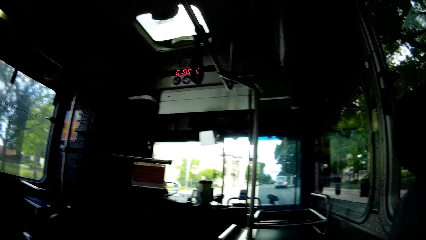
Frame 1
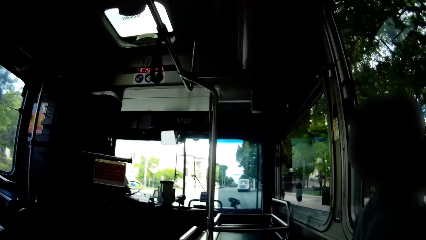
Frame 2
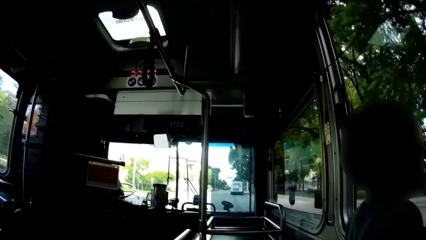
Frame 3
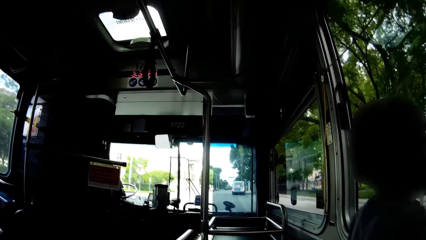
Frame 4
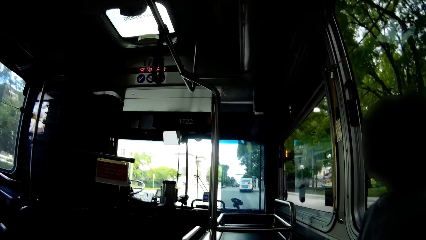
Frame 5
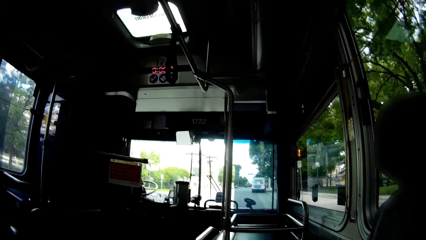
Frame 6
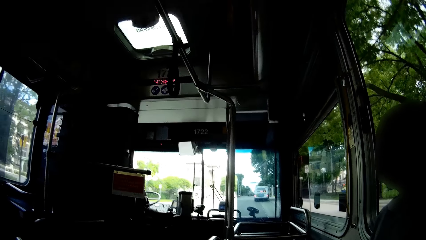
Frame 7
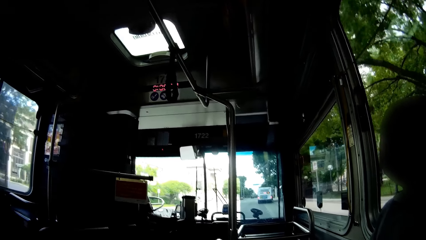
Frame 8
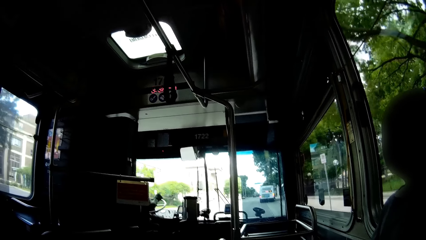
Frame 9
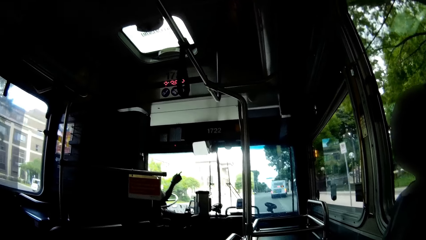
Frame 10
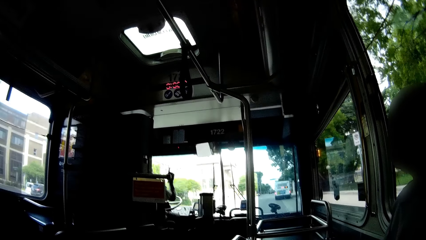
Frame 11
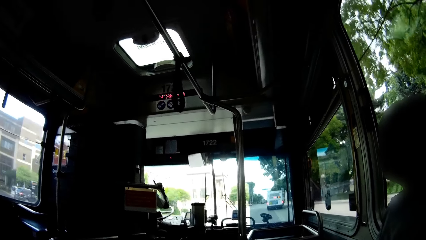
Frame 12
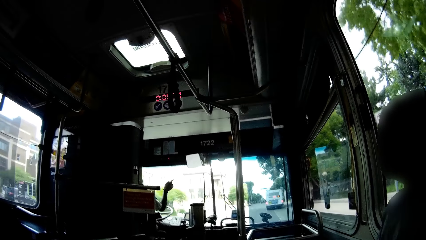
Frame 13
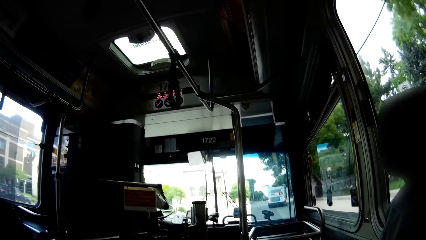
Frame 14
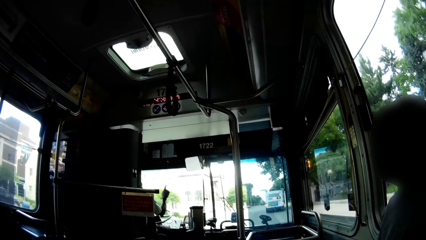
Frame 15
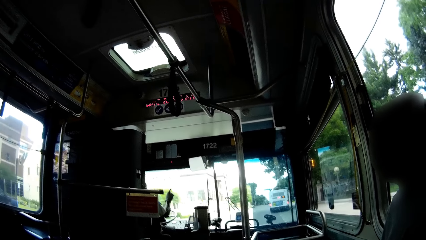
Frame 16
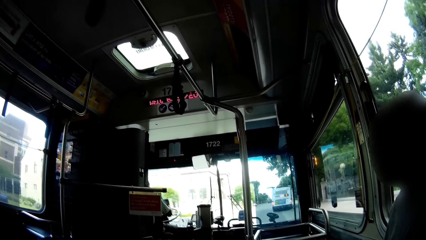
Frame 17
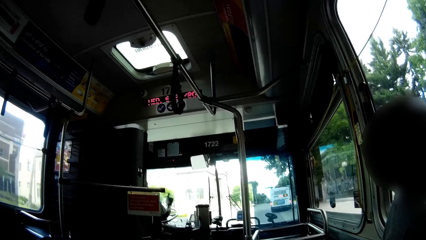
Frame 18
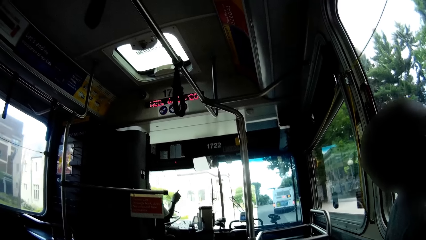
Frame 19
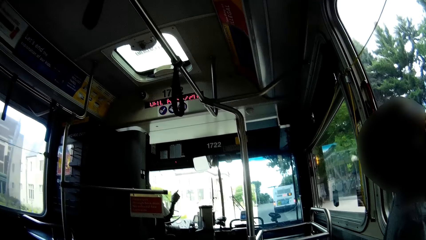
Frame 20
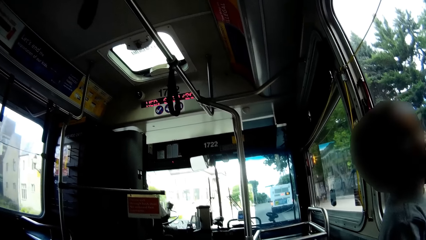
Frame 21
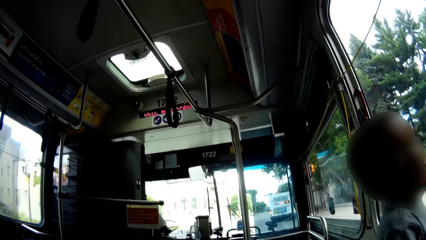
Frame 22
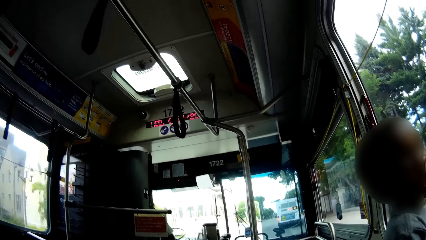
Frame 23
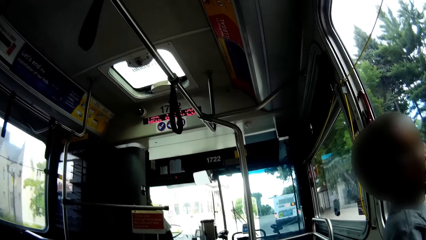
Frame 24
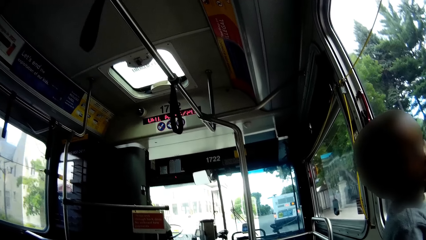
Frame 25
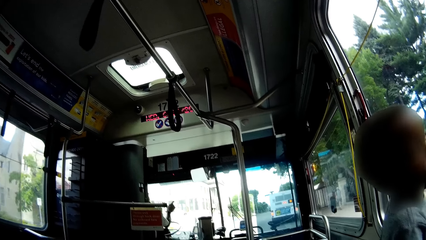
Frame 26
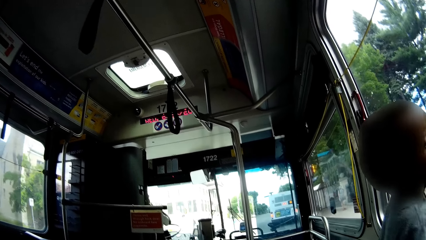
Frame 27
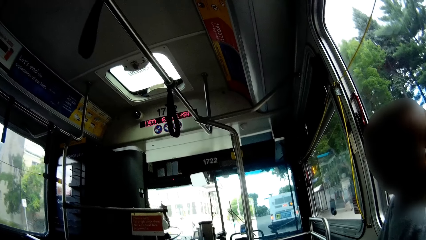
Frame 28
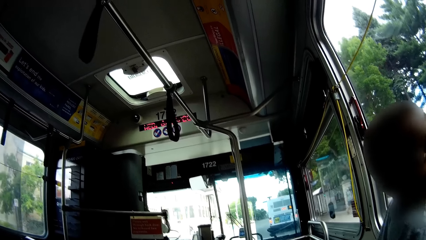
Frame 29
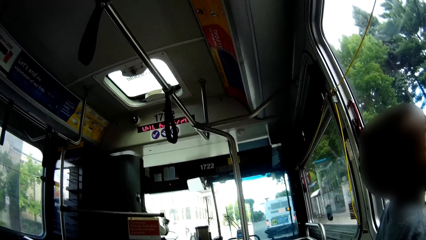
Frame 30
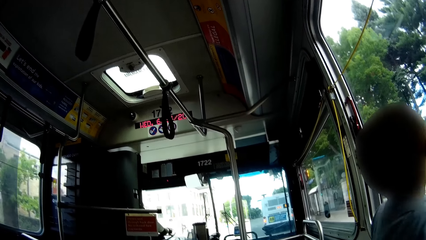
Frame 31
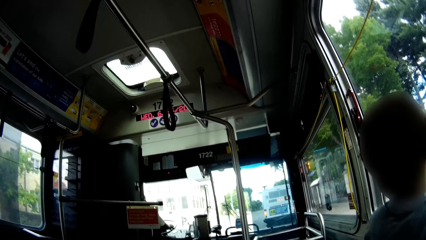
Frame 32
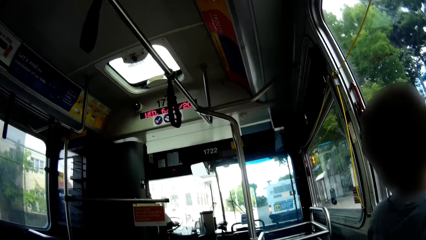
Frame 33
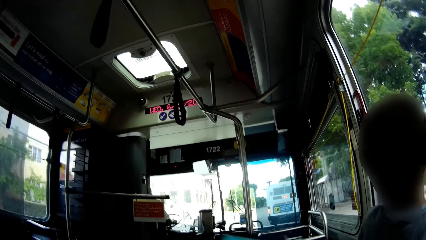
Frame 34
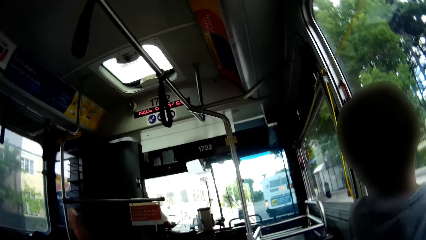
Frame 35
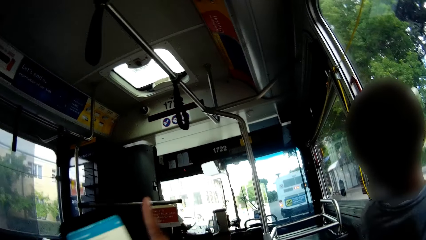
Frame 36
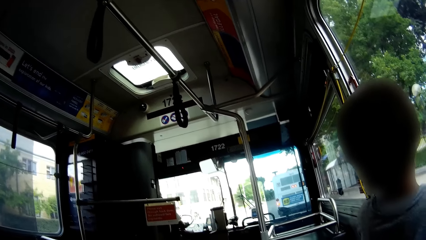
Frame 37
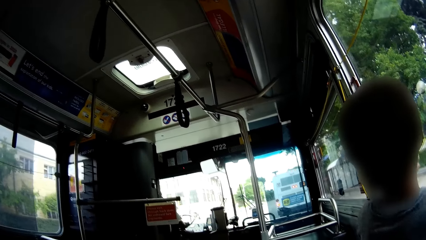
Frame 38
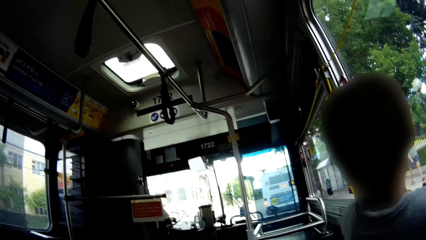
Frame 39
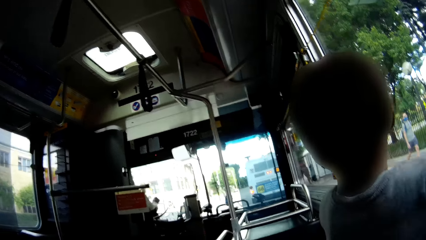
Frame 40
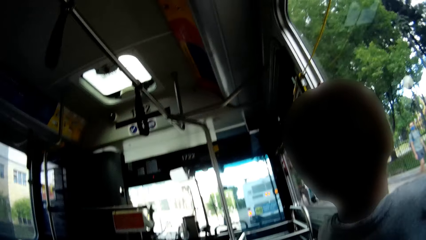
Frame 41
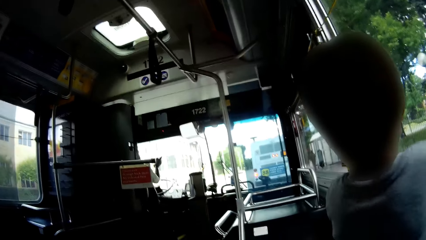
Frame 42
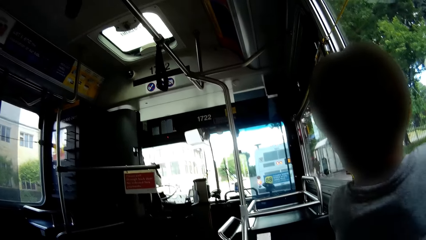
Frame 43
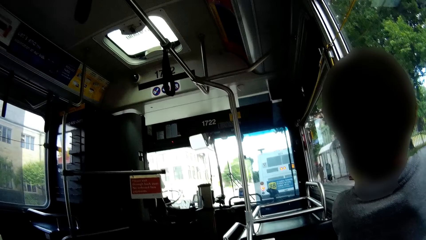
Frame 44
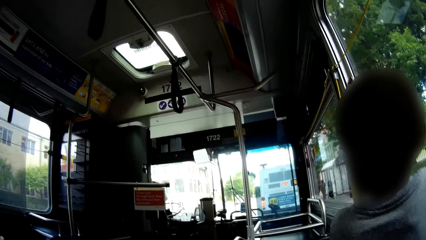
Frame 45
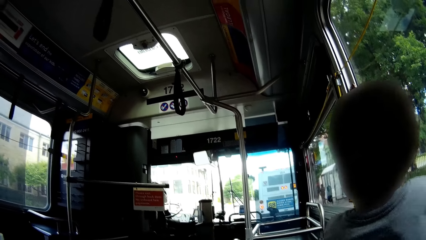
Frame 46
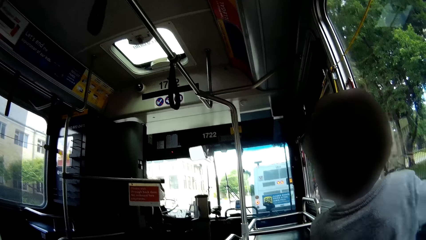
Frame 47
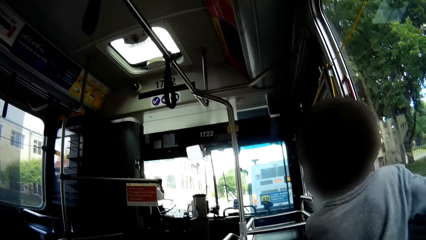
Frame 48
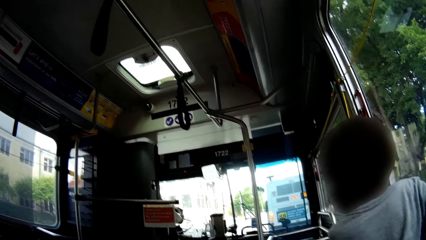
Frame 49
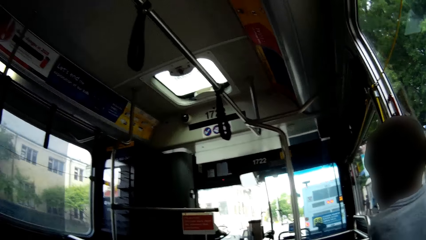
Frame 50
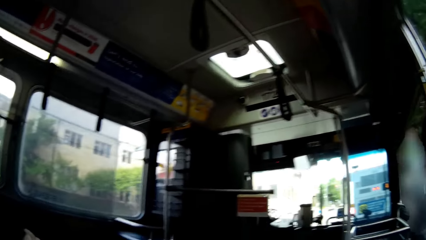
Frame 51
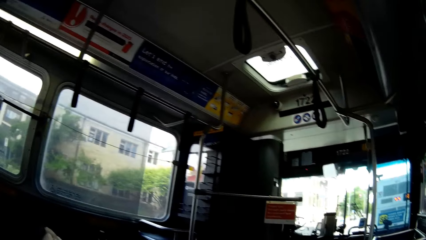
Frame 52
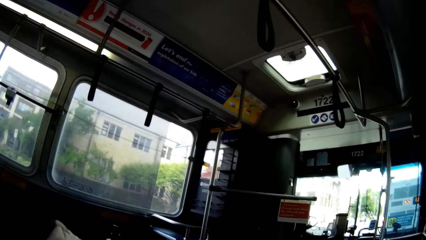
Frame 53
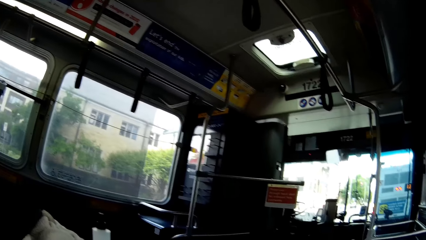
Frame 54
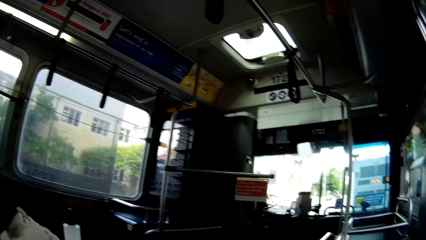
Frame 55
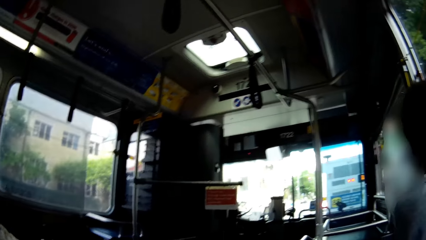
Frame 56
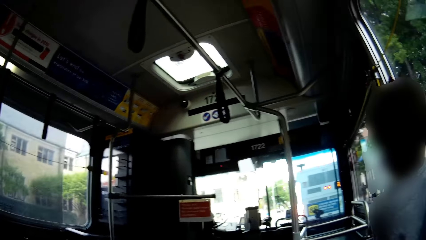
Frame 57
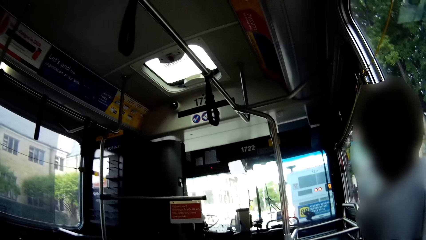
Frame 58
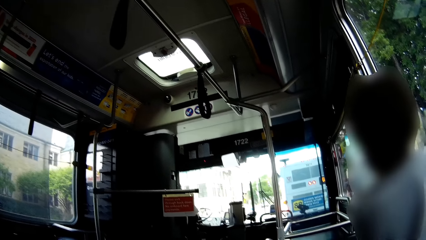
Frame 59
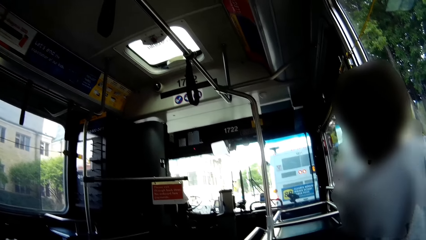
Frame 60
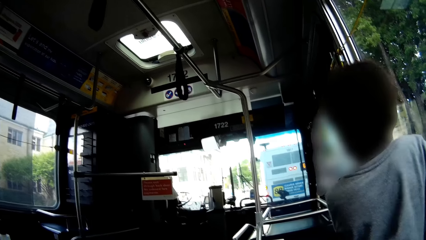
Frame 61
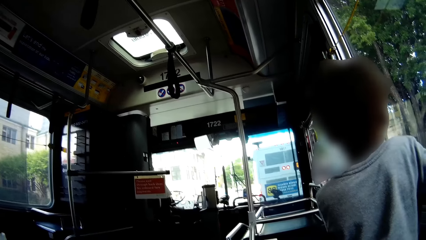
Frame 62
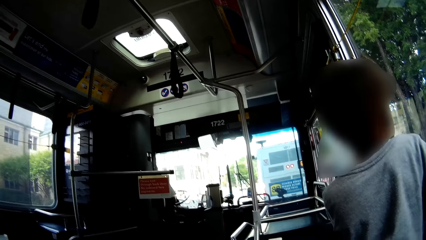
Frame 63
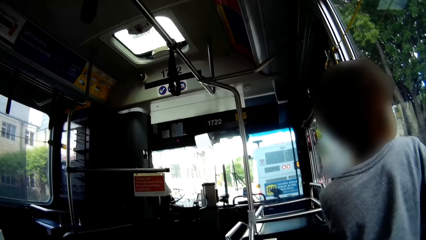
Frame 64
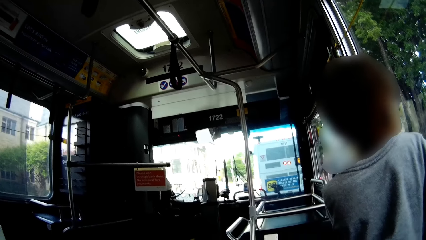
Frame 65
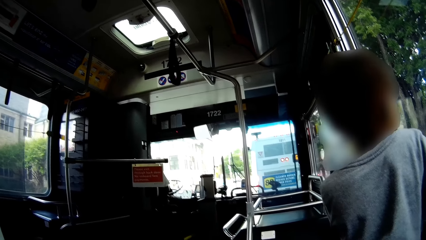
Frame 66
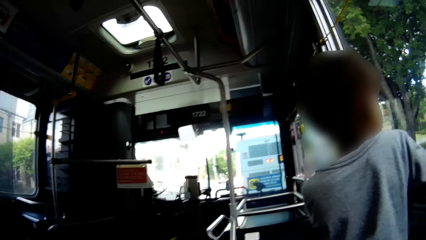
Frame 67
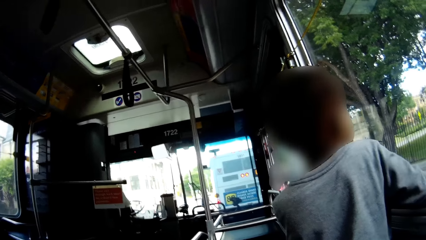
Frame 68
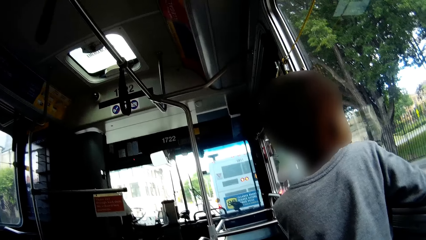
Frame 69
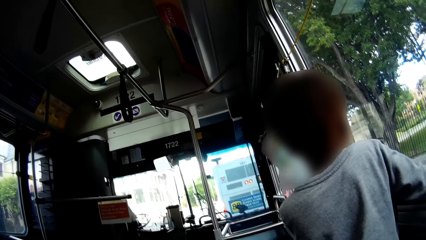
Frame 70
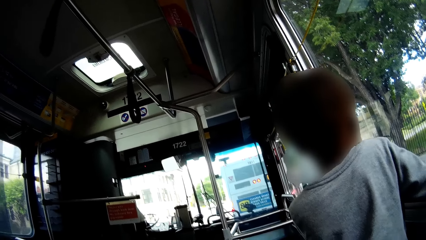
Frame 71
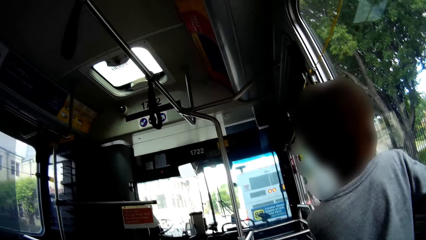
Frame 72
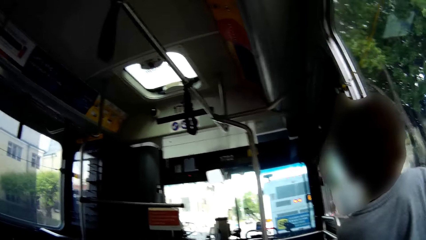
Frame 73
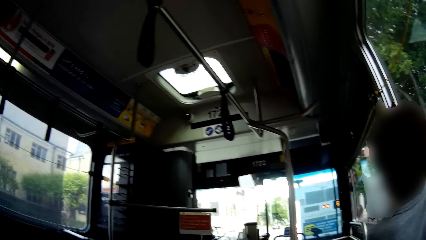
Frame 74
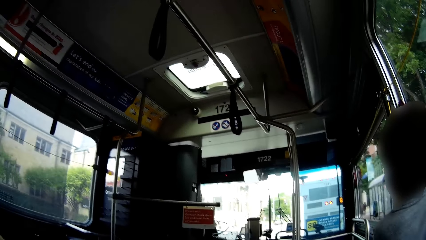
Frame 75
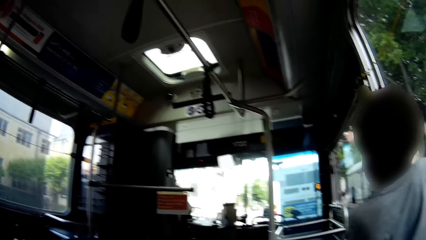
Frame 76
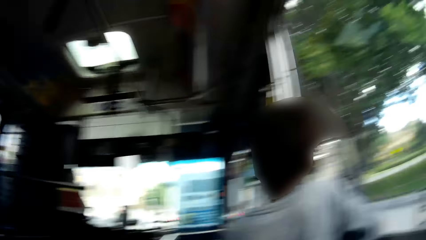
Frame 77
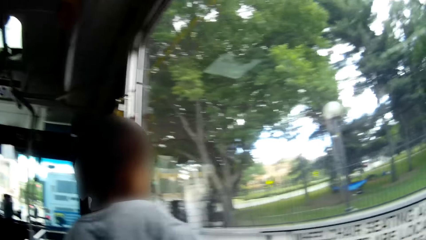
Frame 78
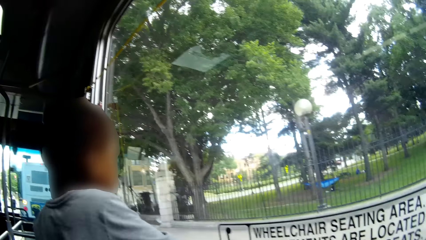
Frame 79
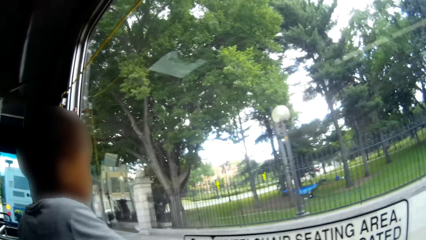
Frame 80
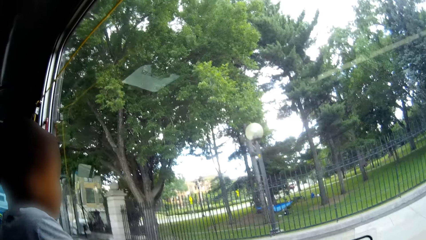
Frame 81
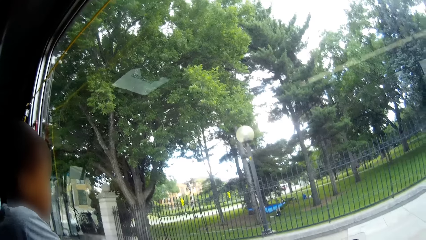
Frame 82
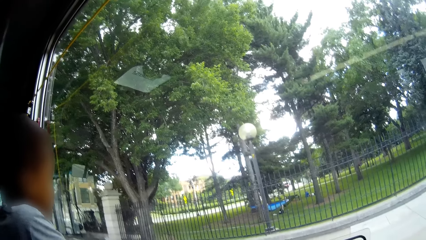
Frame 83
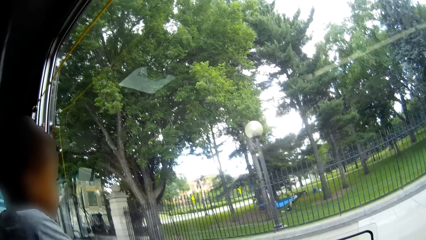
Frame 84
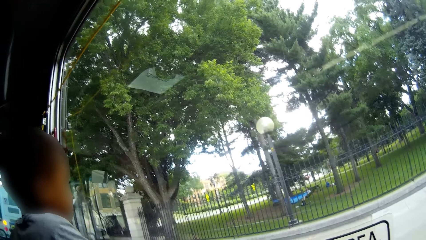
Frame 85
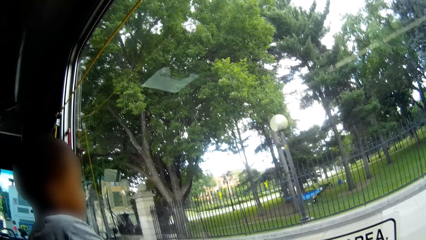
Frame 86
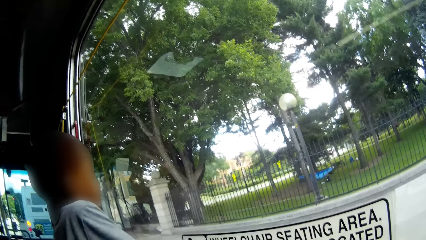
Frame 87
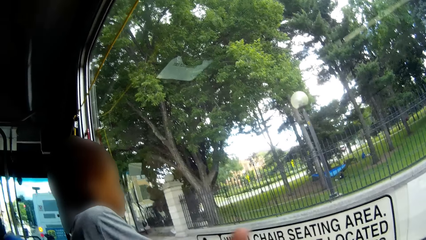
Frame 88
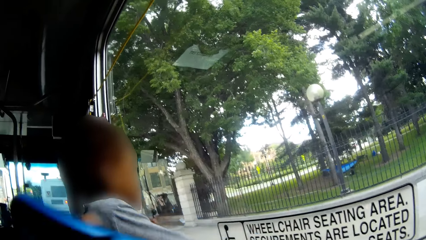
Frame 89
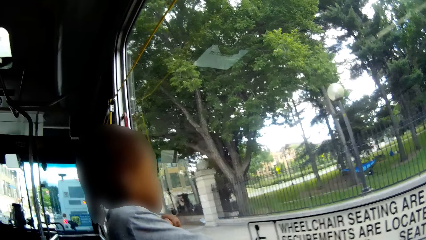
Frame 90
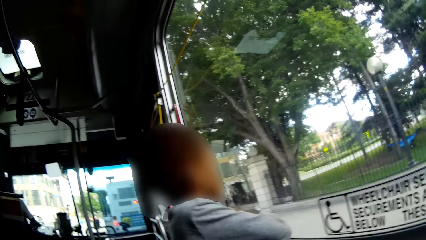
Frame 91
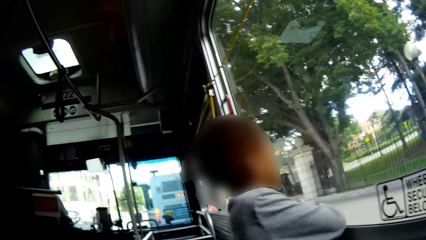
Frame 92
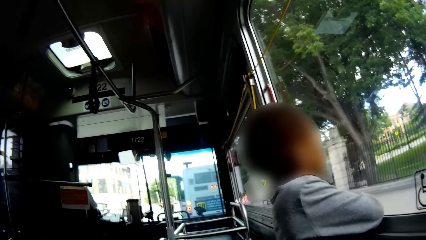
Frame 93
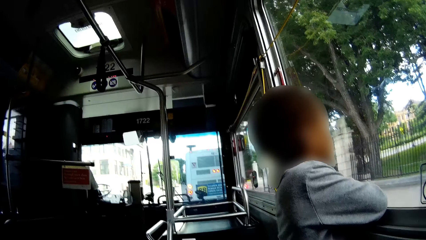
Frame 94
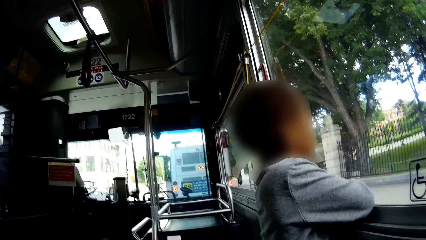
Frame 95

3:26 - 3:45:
The camera wearer interacts with a man. The man stops the bus. The camera wearer interacts with a boy. She holds the phone in her right hand.
